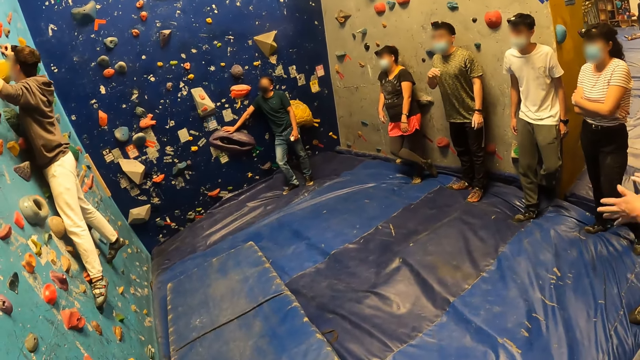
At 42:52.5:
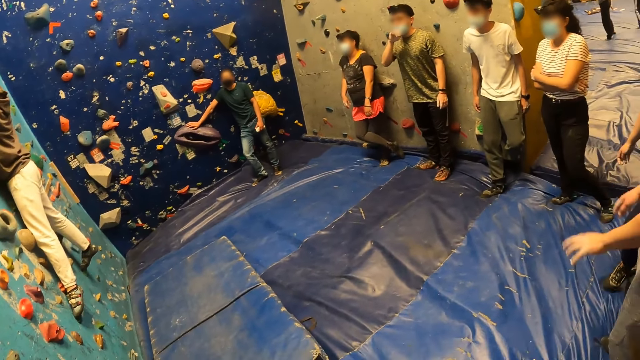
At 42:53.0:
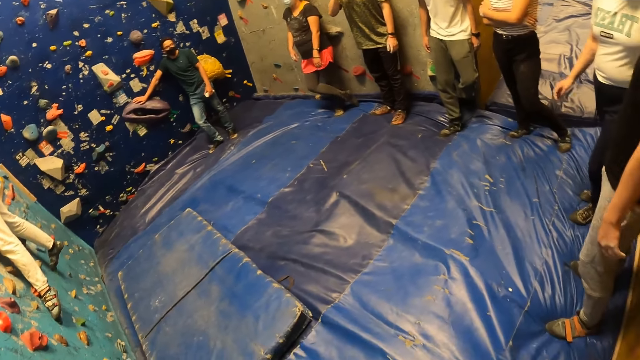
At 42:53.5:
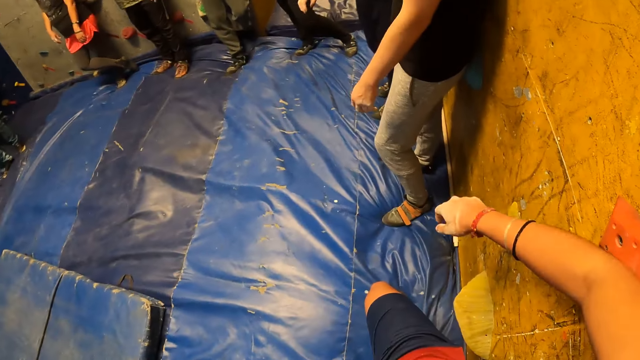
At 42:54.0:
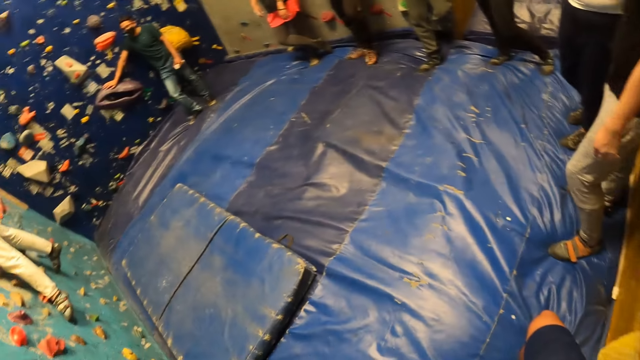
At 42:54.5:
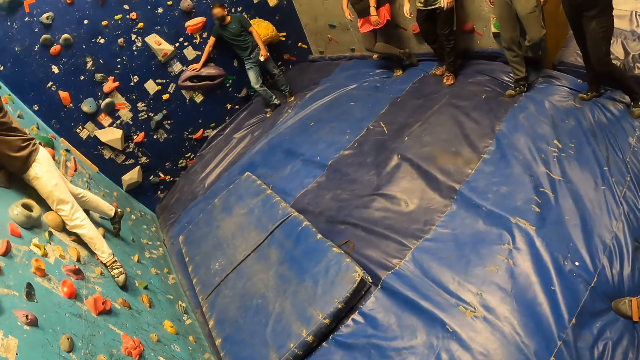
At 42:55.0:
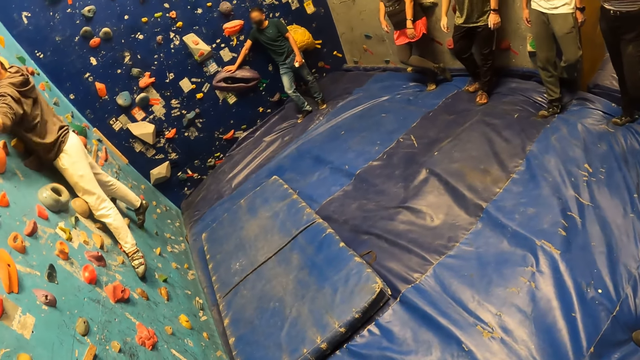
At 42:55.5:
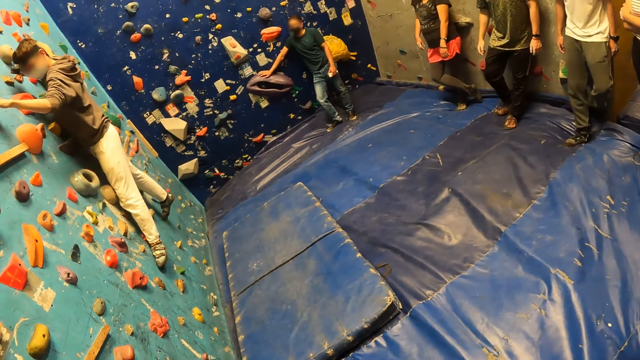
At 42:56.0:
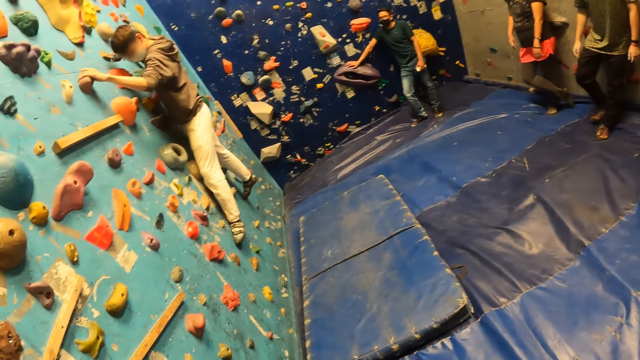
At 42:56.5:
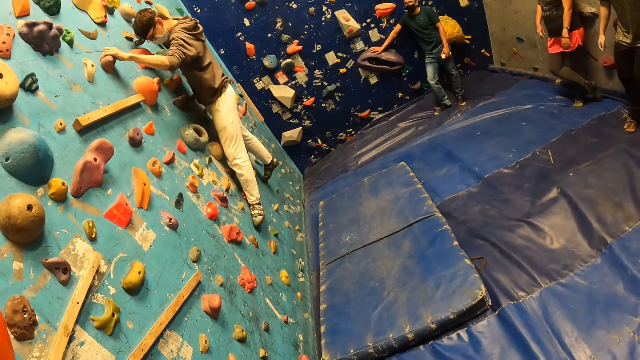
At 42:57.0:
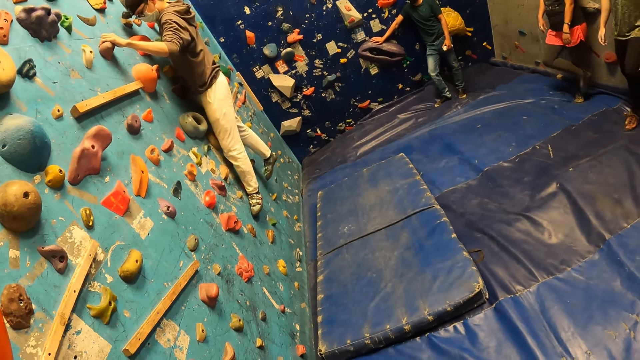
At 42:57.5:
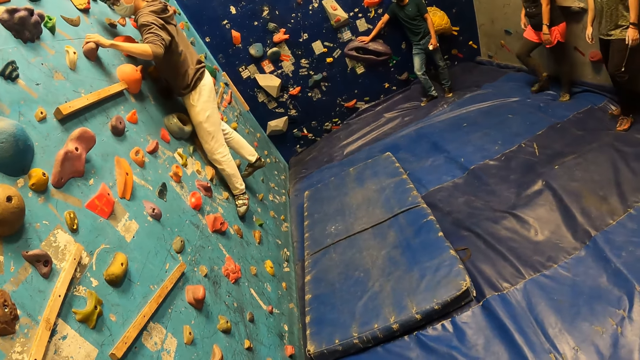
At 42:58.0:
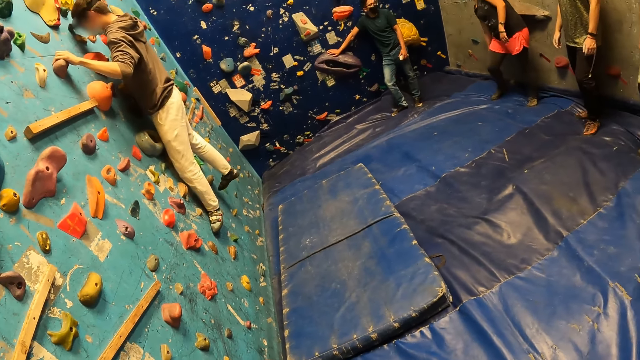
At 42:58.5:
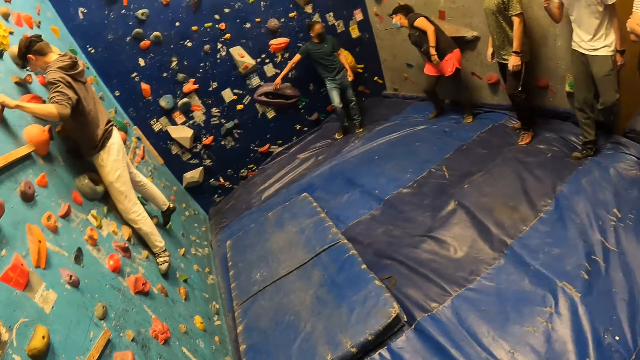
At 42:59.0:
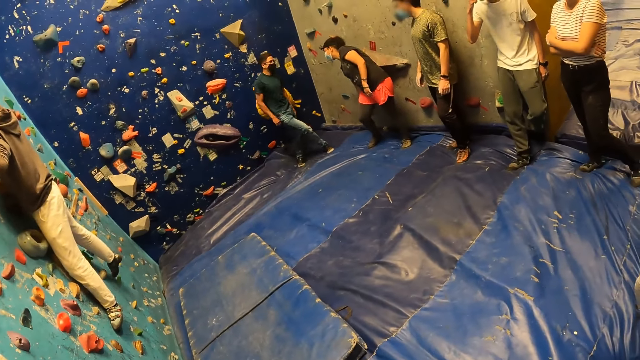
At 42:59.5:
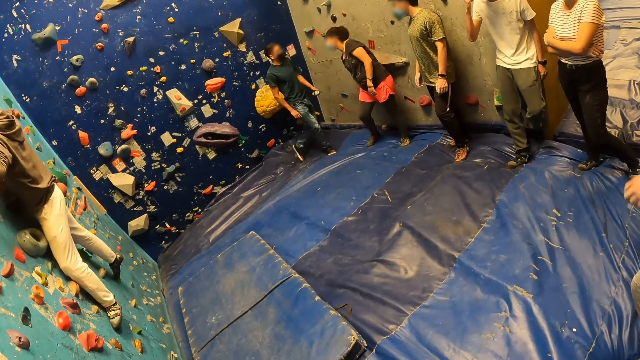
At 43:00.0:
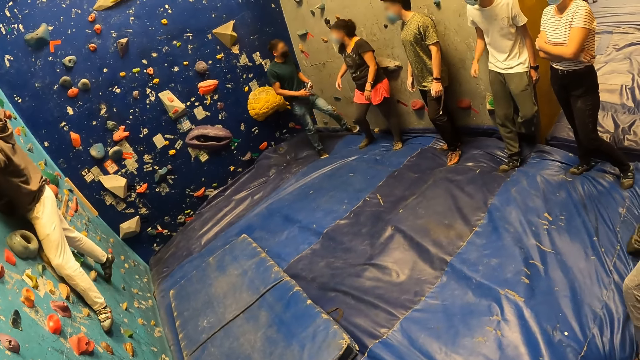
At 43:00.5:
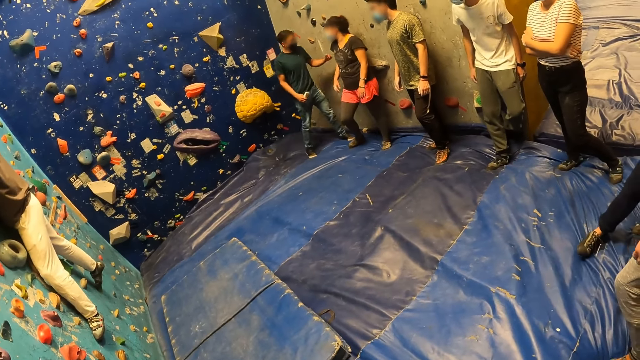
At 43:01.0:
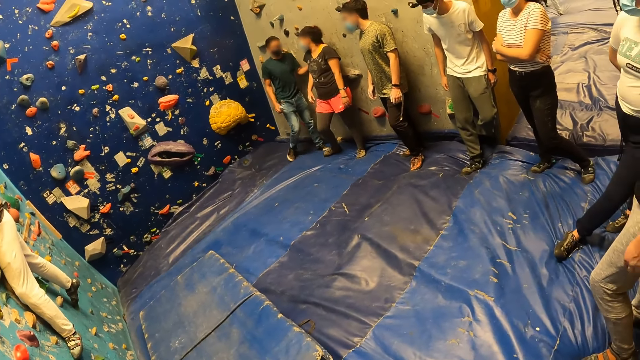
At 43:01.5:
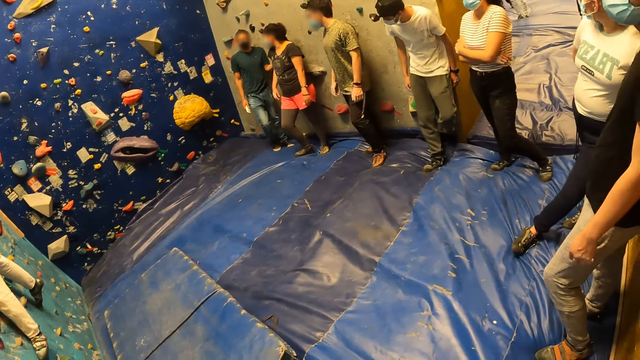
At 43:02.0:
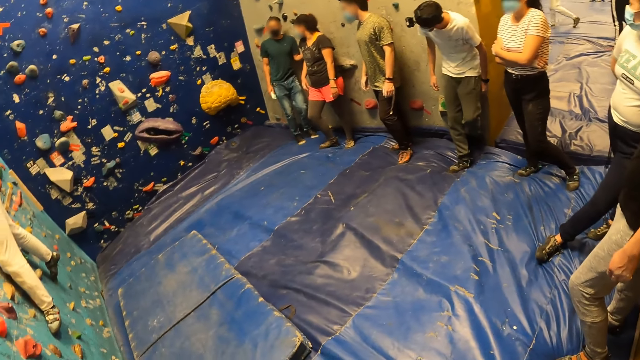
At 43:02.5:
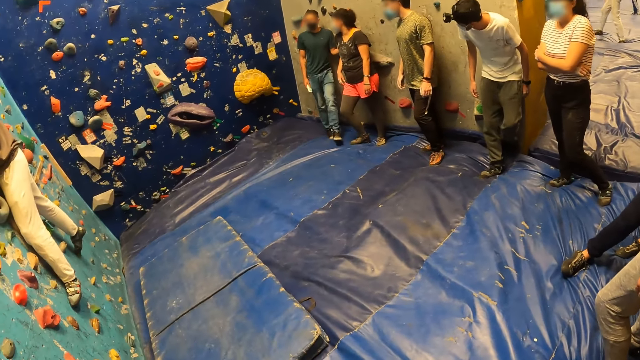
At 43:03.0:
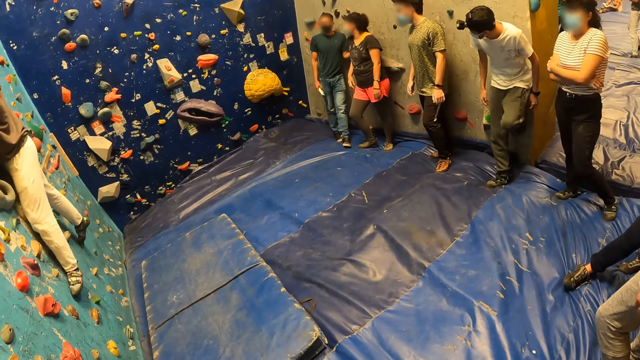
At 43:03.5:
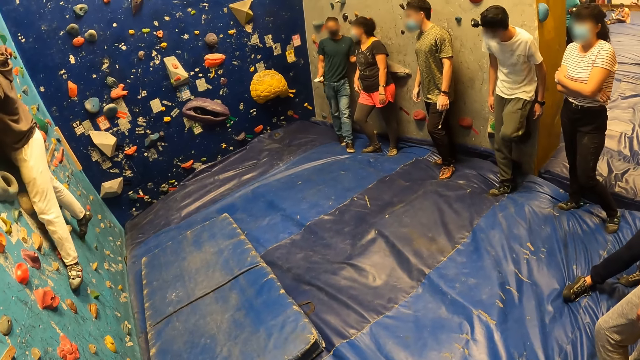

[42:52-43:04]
The camera wearer supports the hand on the stone on the wall. They stare at the man's activity.

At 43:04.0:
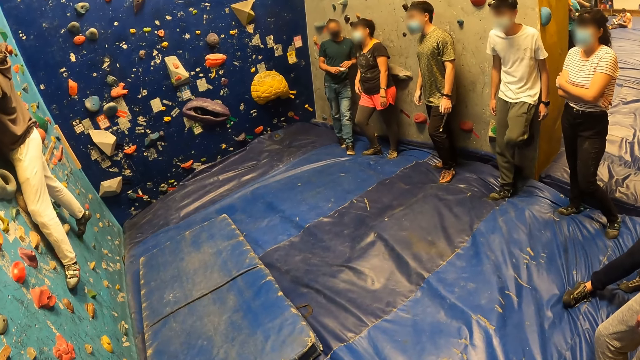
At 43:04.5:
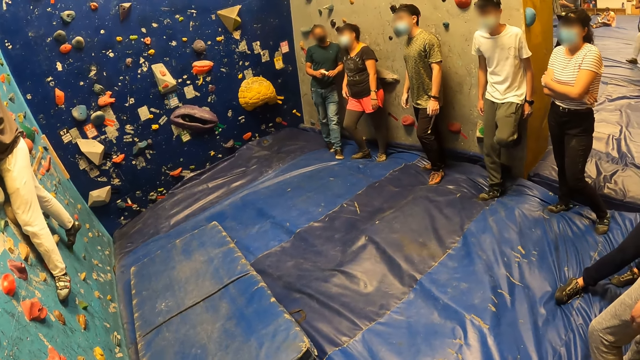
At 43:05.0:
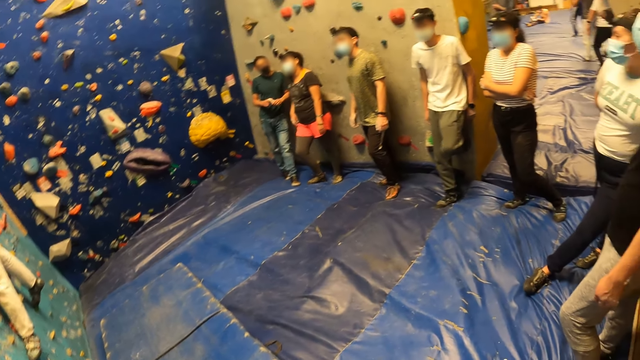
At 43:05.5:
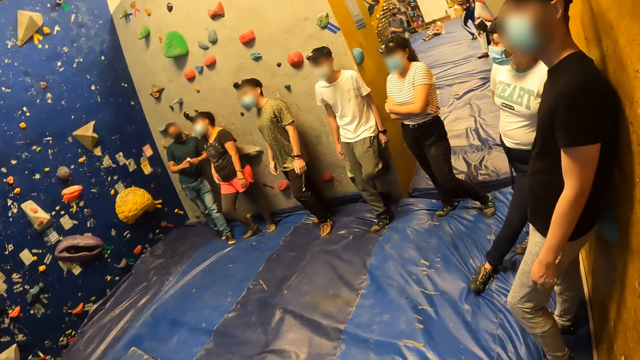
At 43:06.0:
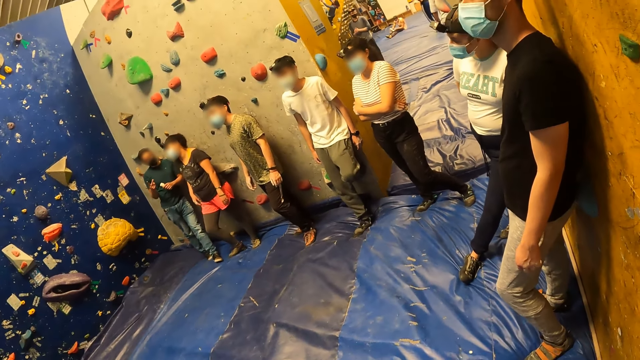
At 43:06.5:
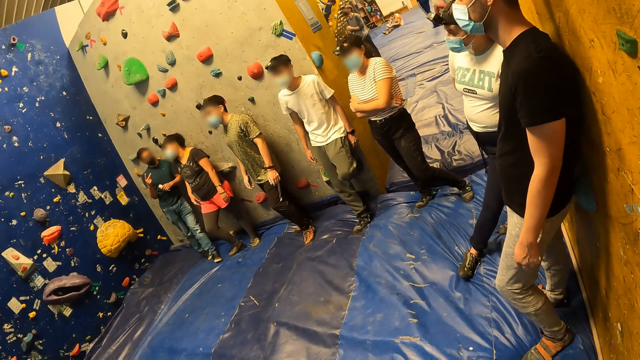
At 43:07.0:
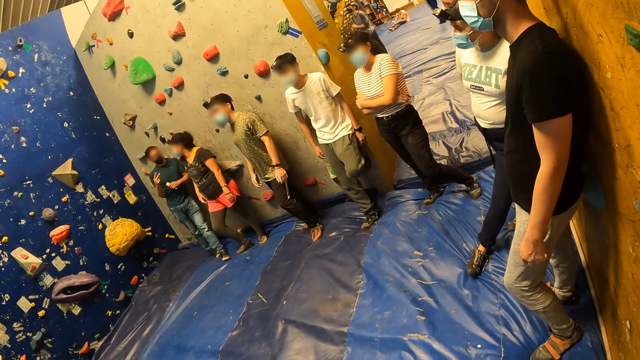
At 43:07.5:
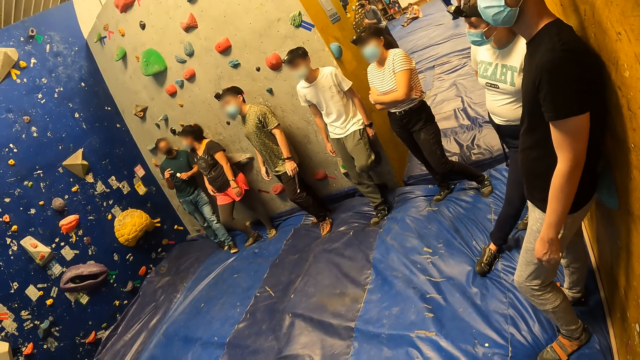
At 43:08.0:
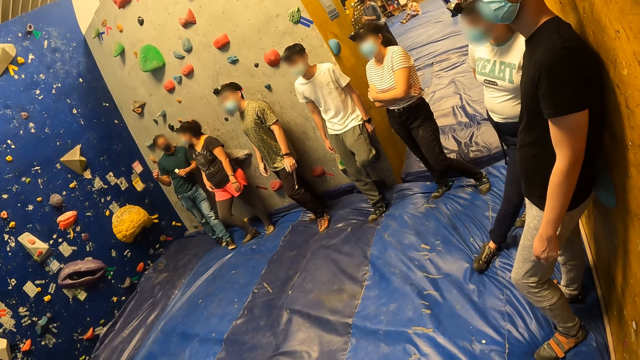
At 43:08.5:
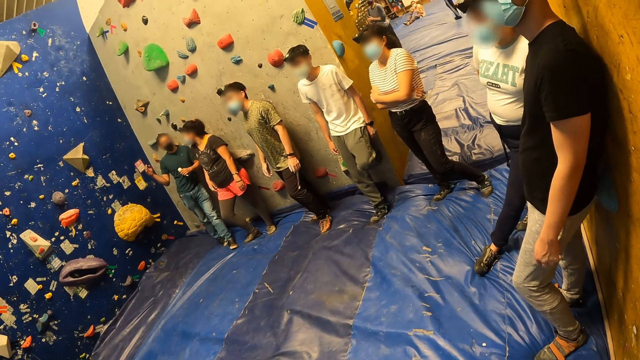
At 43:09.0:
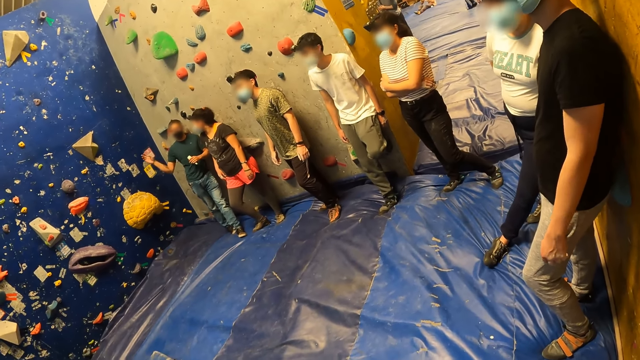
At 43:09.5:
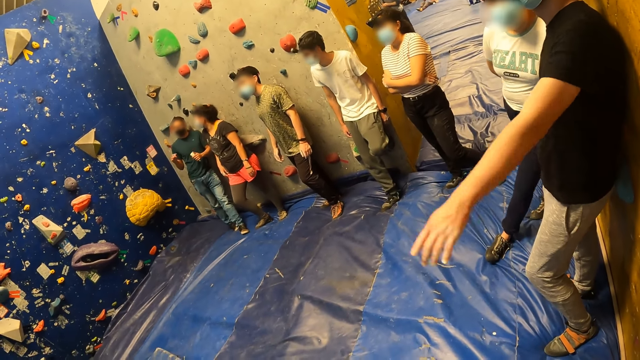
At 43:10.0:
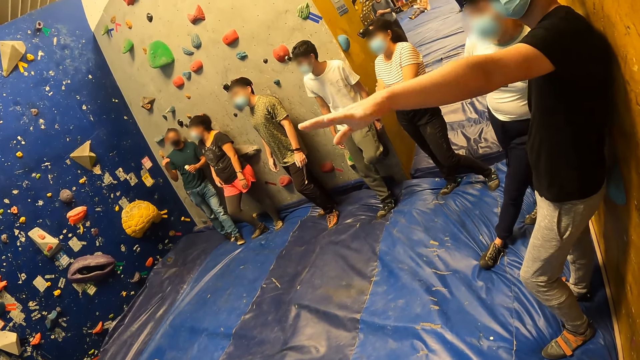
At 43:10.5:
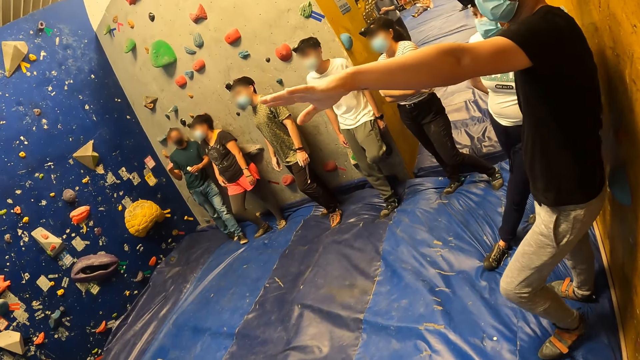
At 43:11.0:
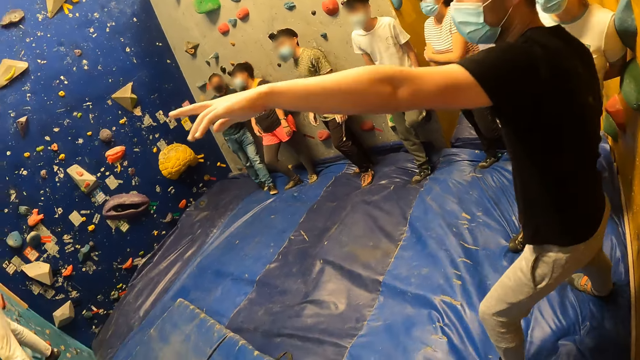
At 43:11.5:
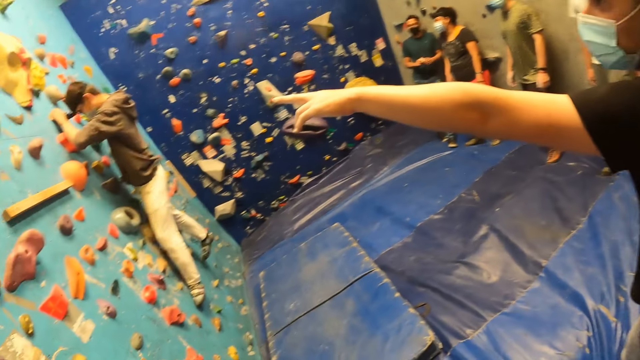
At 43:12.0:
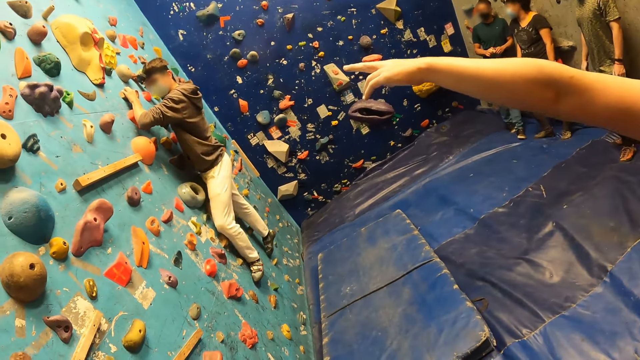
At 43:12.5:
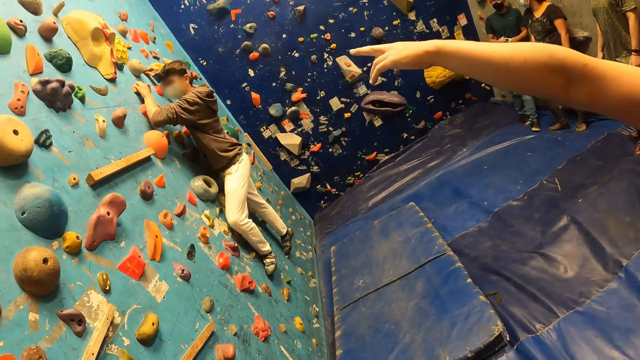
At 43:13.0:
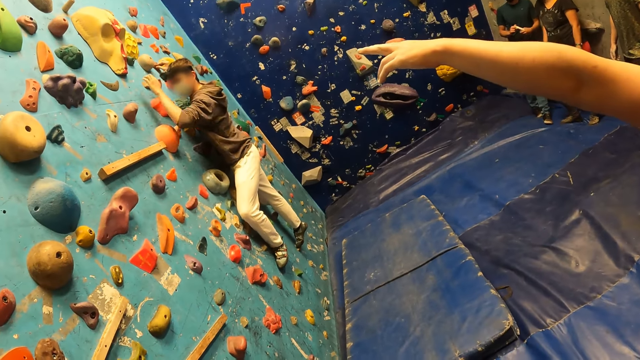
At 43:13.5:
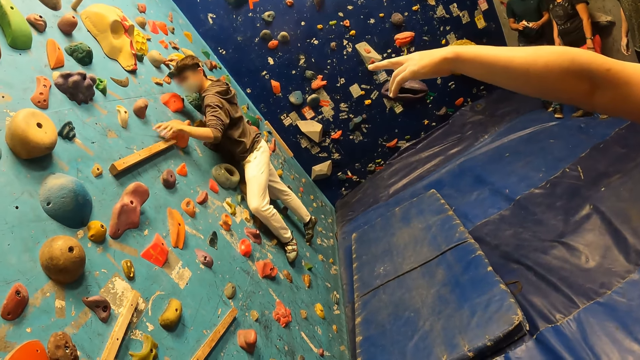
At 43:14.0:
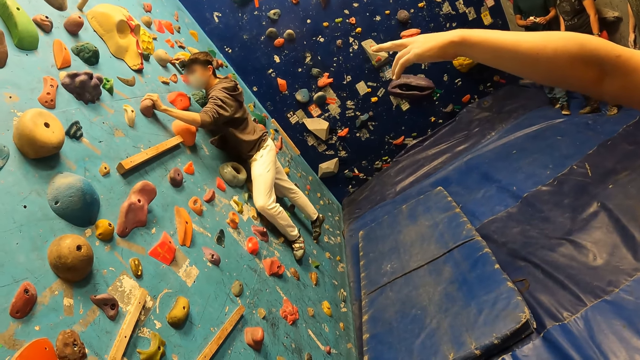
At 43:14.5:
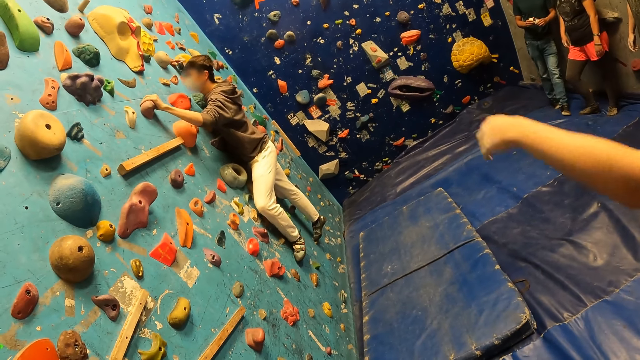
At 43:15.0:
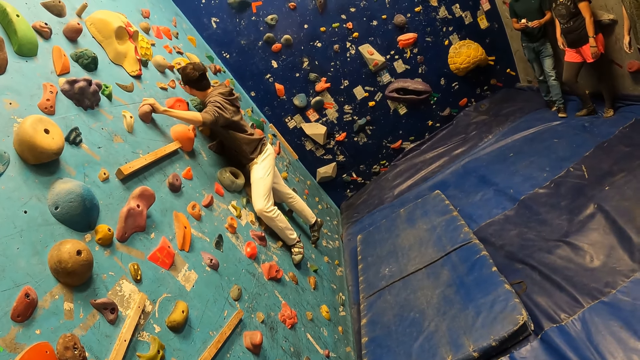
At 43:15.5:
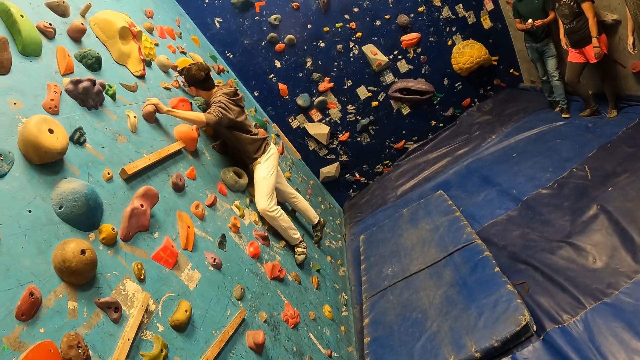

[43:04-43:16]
The camera wearer turns around the activity room.
